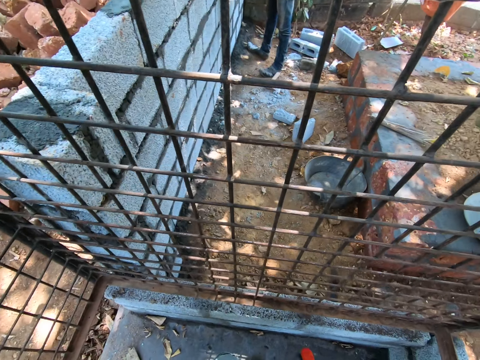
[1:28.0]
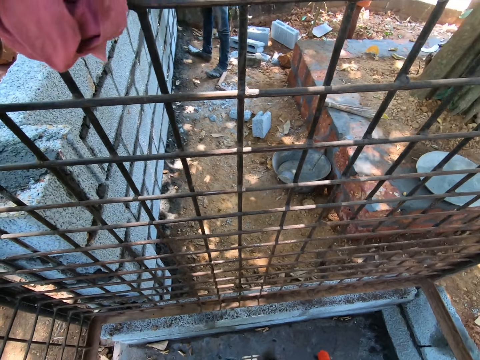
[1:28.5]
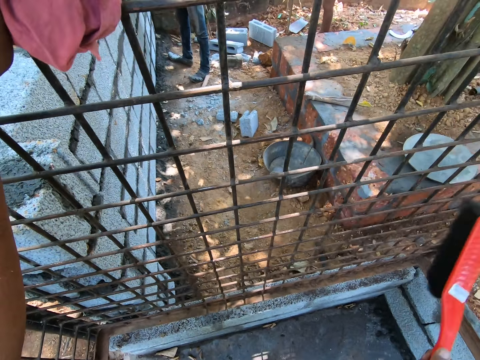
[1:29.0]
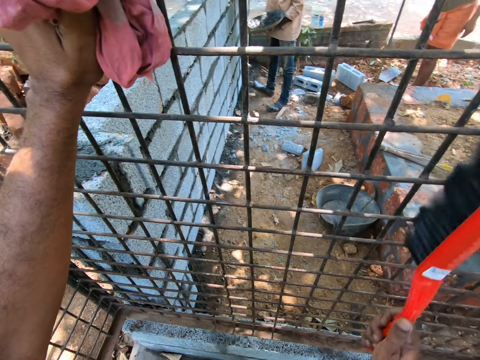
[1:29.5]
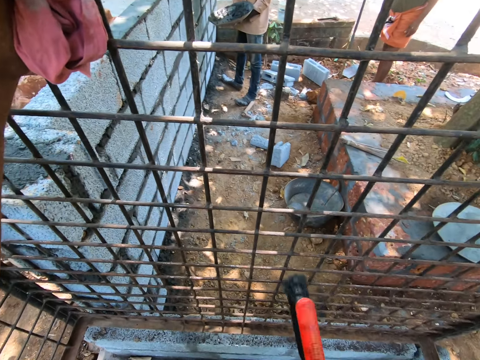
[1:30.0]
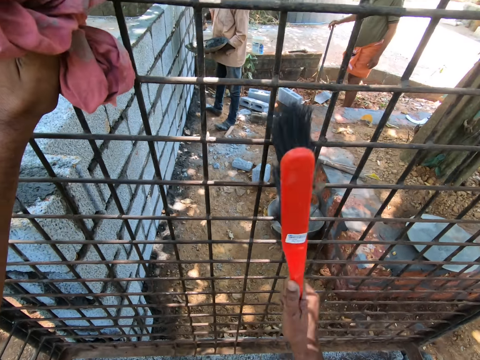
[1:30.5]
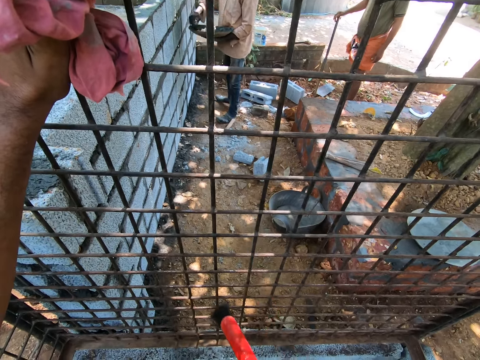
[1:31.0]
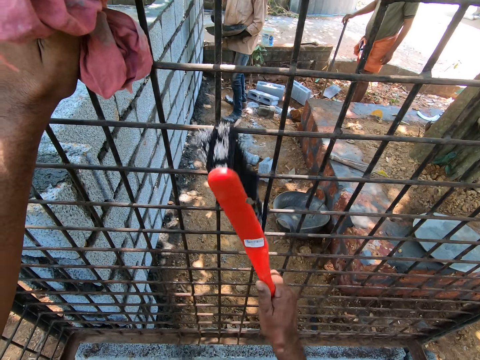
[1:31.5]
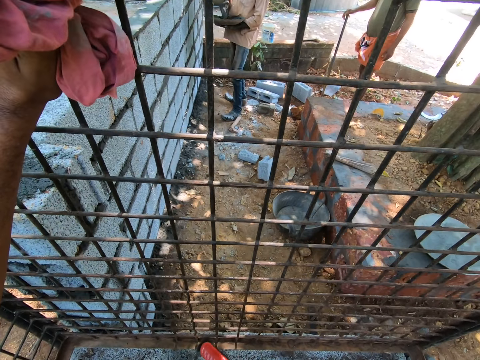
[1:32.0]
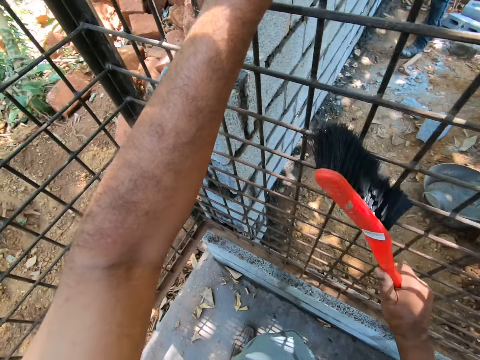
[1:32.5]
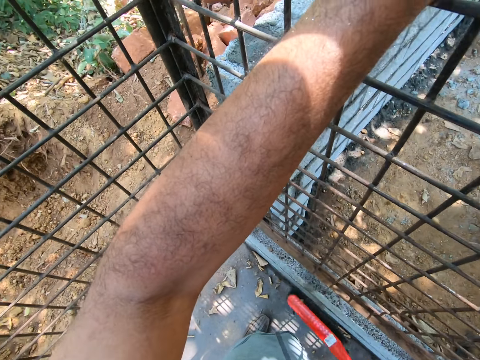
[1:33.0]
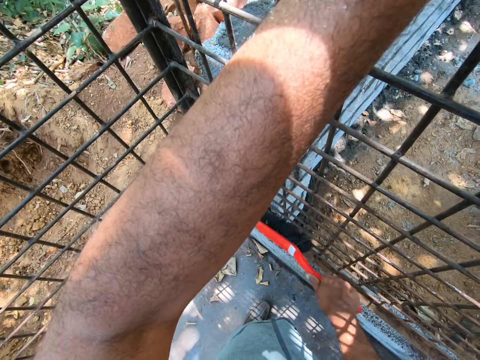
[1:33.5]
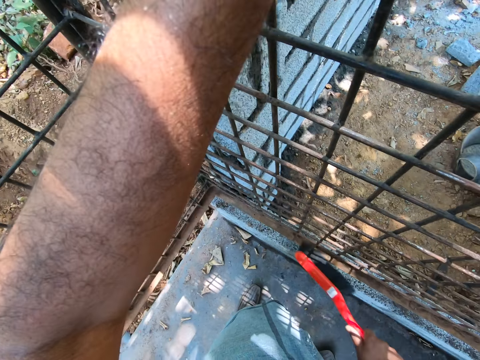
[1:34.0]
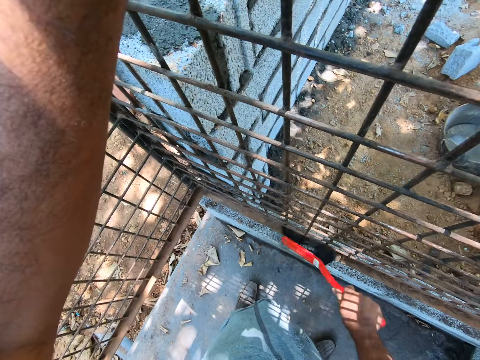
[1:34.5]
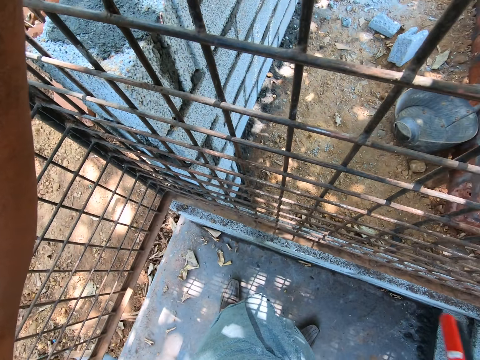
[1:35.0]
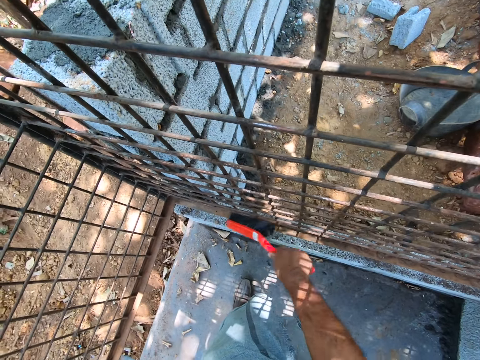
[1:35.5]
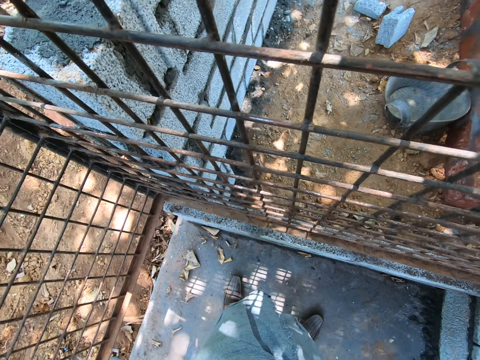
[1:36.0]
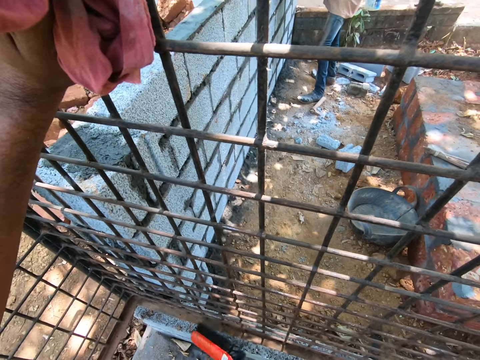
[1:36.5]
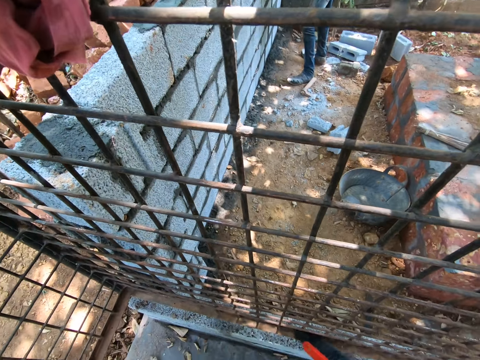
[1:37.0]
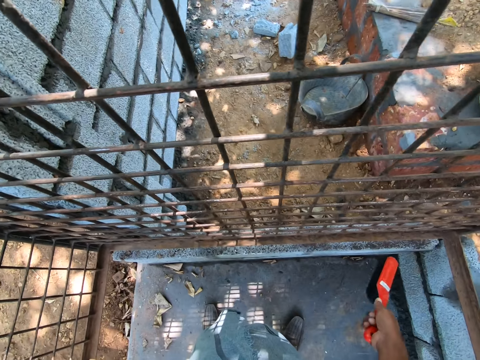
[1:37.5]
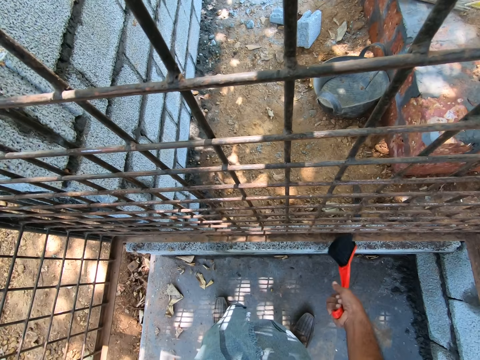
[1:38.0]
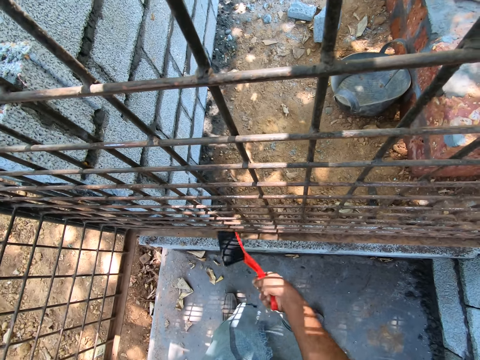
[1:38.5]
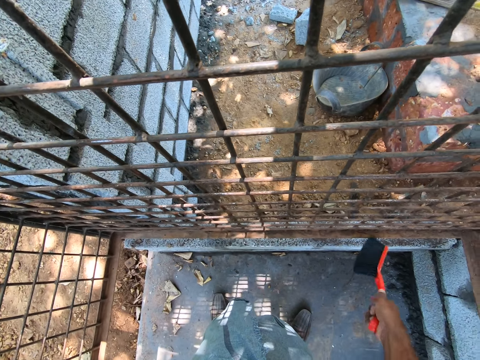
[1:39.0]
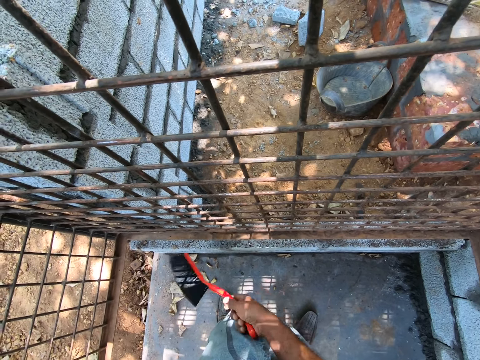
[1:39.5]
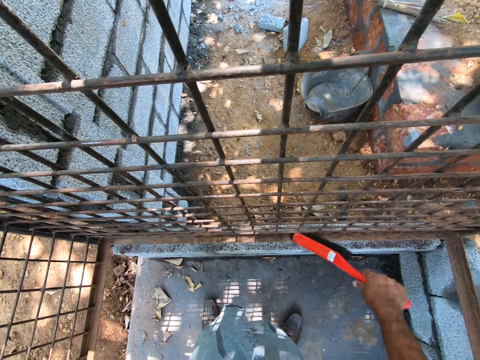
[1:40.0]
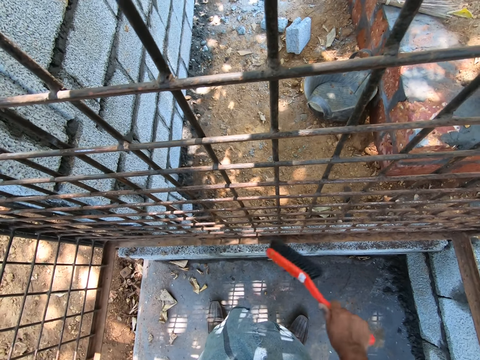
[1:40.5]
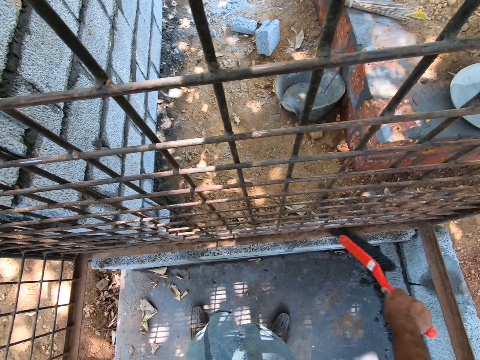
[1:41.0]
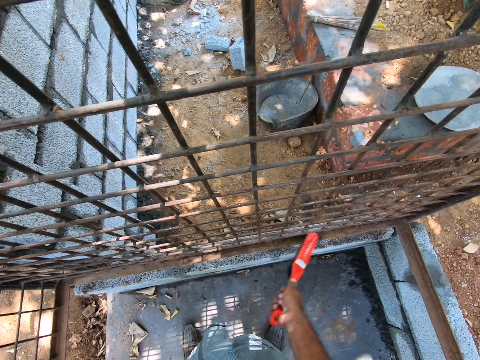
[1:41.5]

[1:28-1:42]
The camera wearer converses with a man. They touch something. They wipe the gate with the brush. They brush an angle line bar.

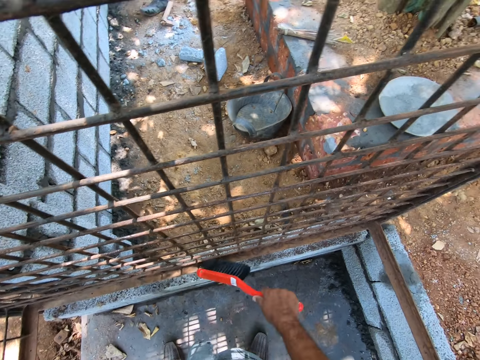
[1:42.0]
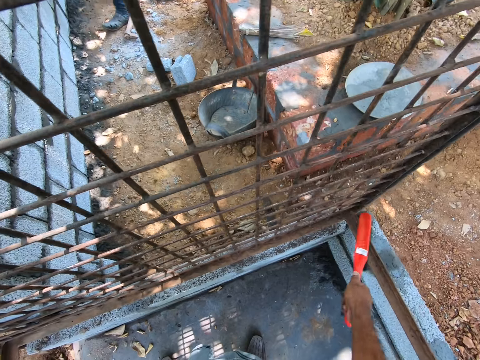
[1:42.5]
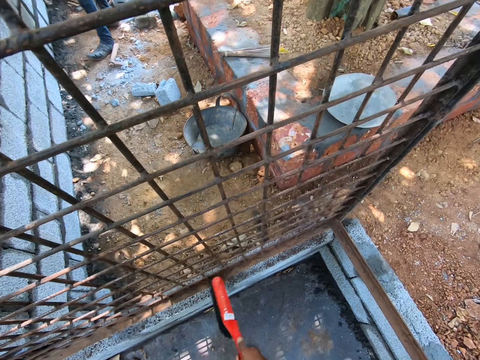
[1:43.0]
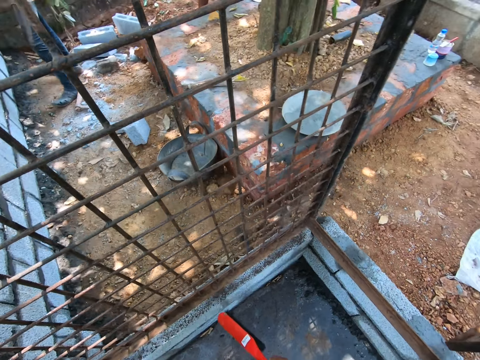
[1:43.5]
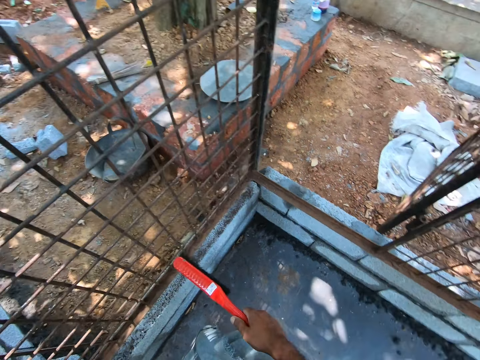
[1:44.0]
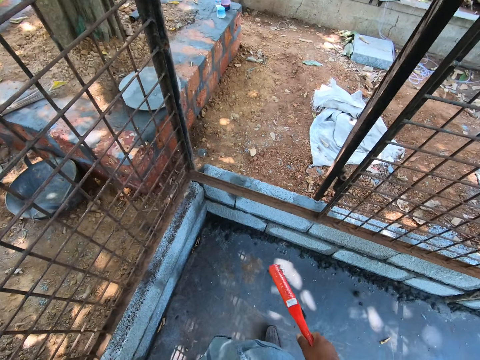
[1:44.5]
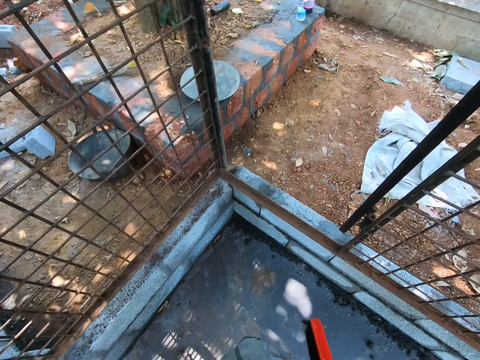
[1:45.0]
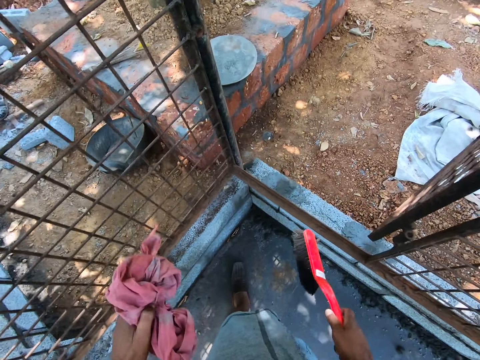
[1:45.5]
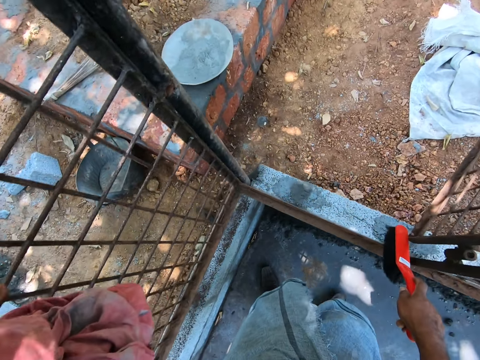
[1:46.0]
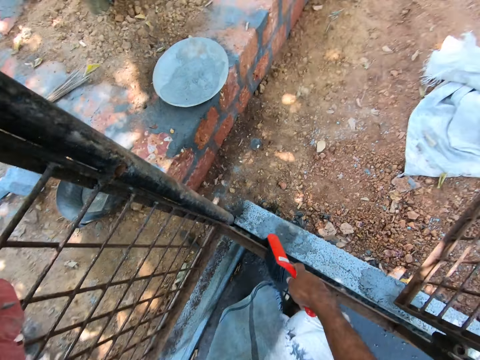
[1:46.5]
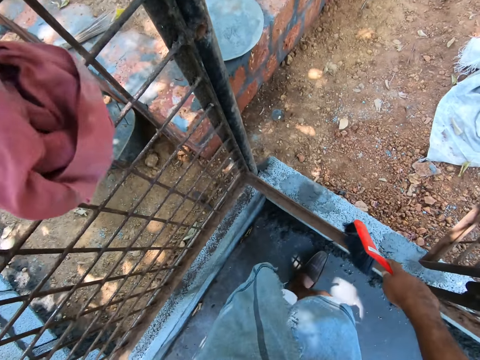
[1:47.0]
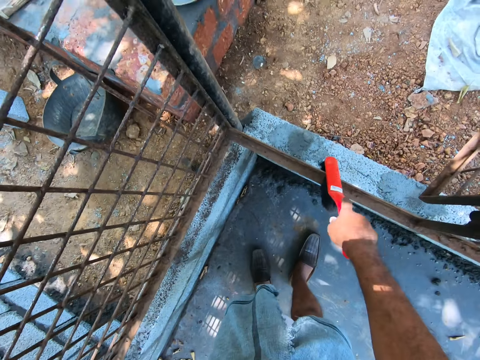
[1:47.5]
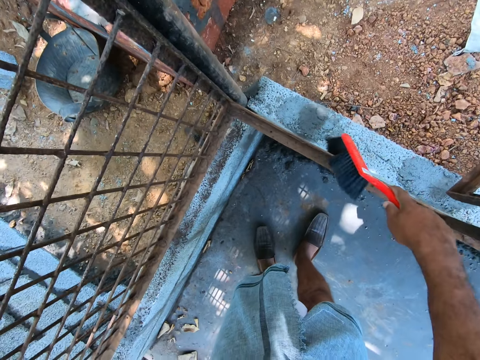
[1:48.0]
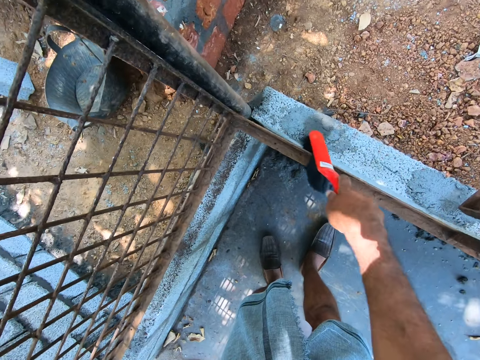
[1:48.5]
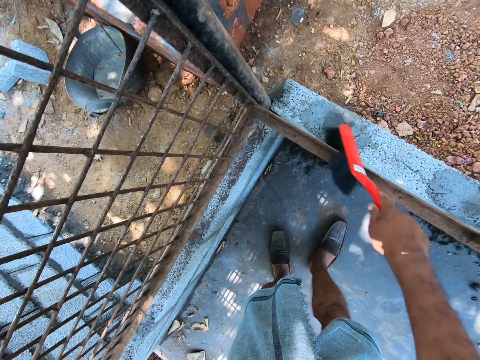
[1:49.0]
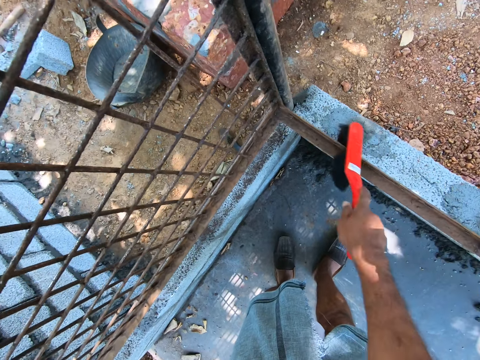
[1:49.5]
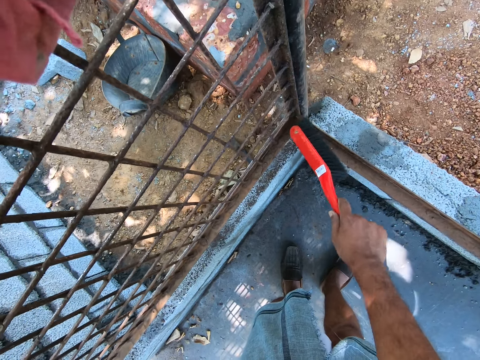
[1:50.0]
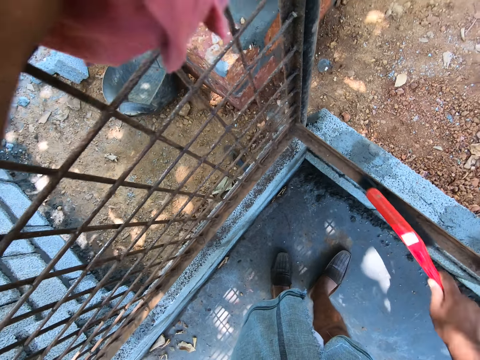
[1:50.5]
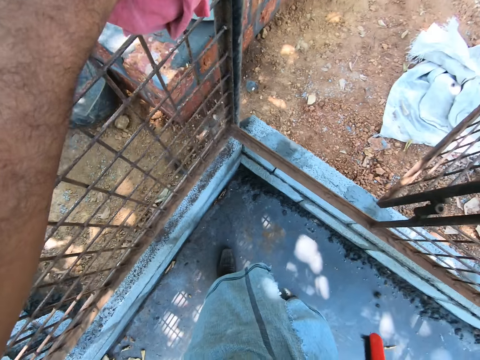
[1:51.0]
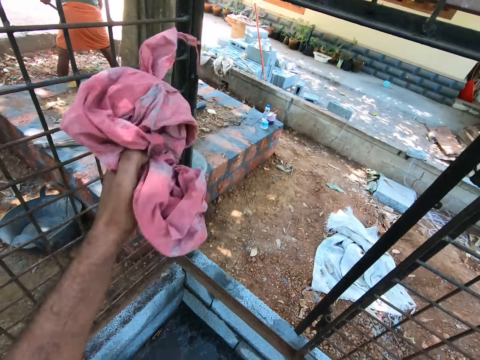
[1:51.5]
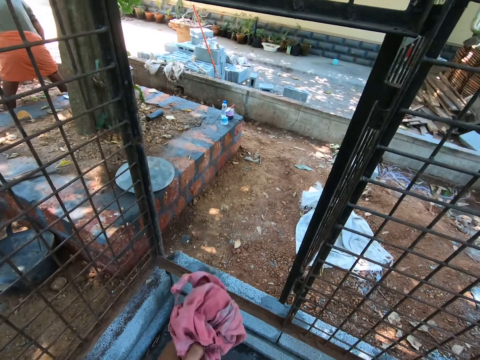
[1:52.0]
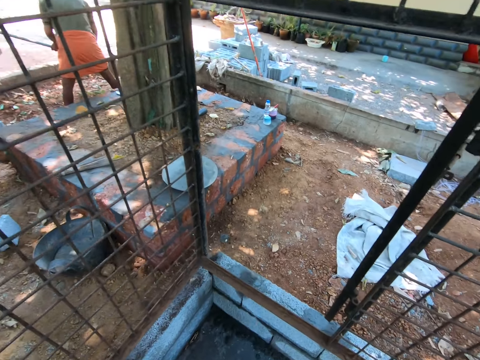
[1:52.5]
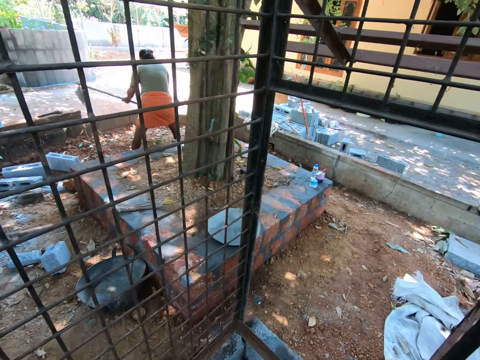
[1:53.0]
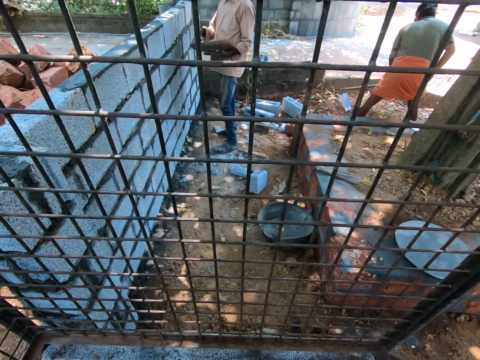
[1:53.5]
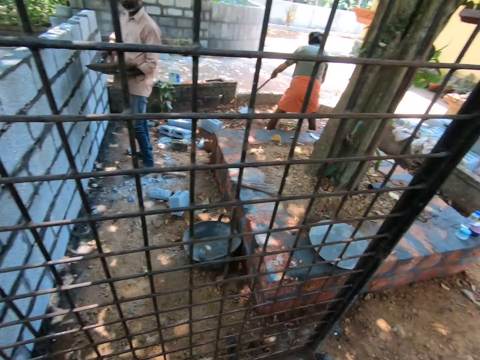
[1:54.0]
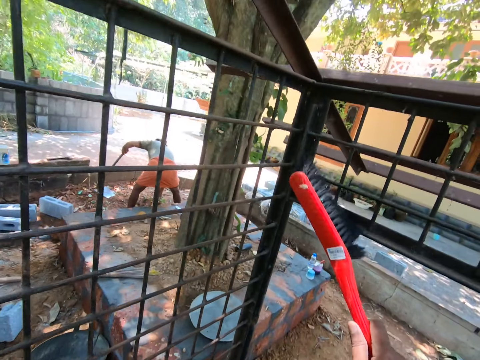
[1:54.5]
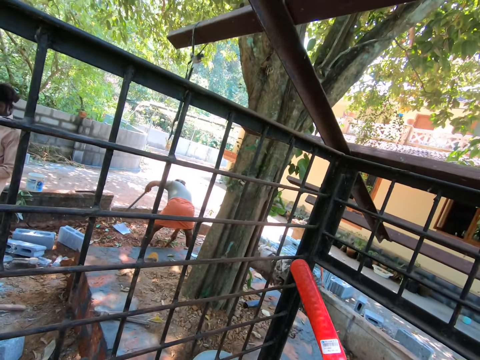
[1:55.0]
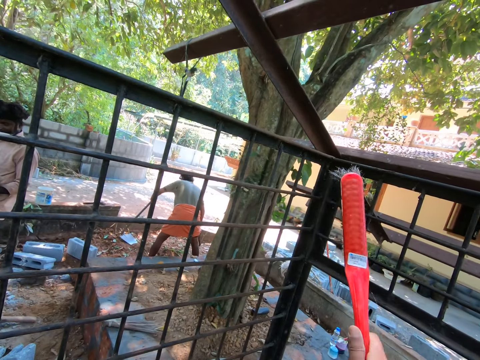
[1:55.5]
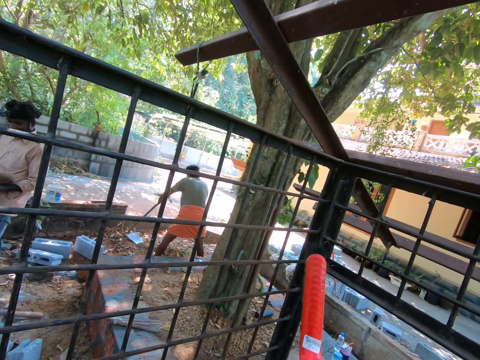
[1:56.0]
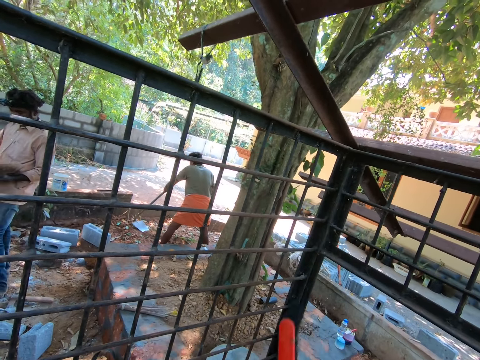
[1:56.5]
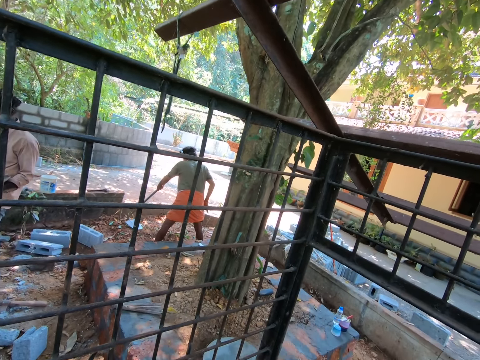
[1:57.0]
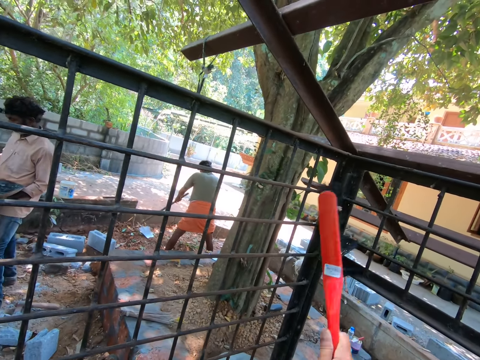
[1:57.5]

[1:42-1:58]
The camera wearer walks away. They brush an angle line bar. They converse with a man. They brush the wire mesh.
